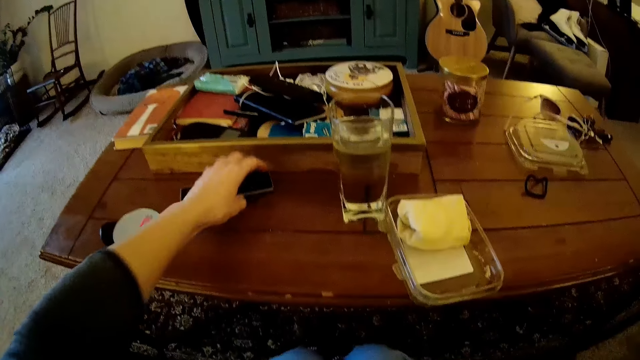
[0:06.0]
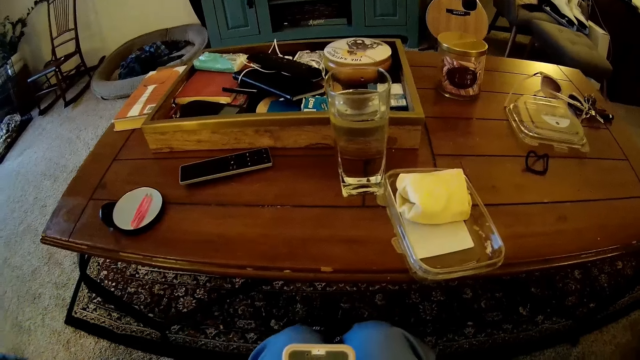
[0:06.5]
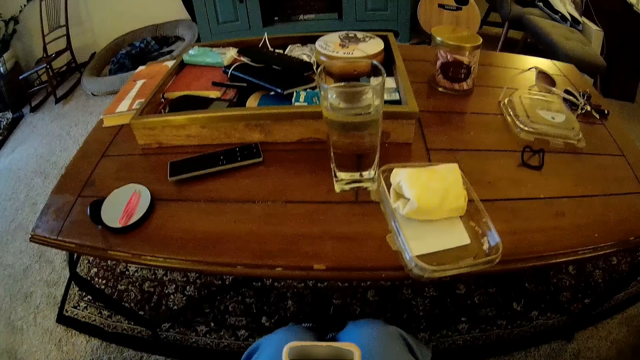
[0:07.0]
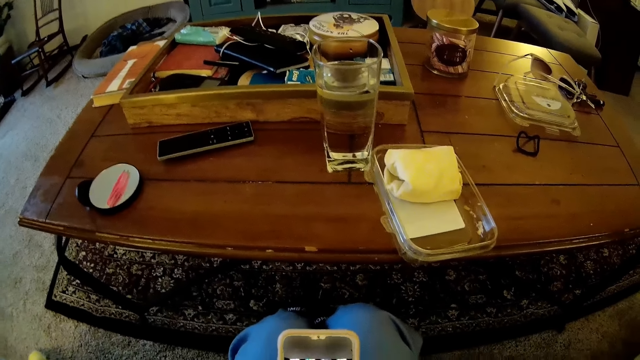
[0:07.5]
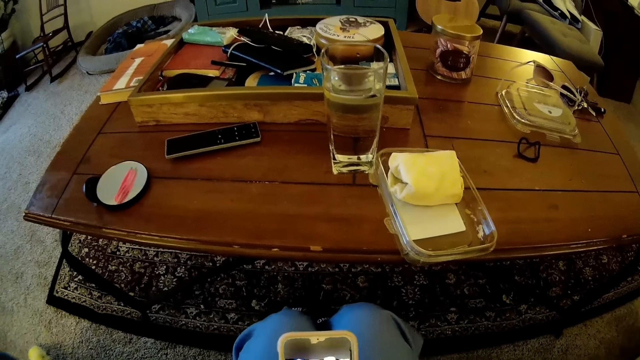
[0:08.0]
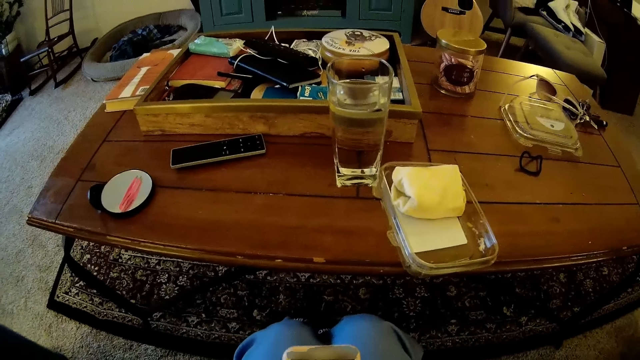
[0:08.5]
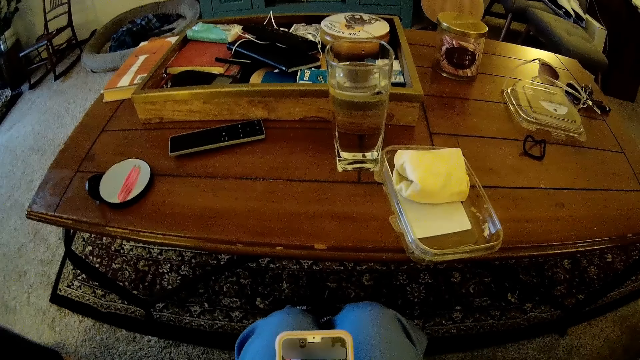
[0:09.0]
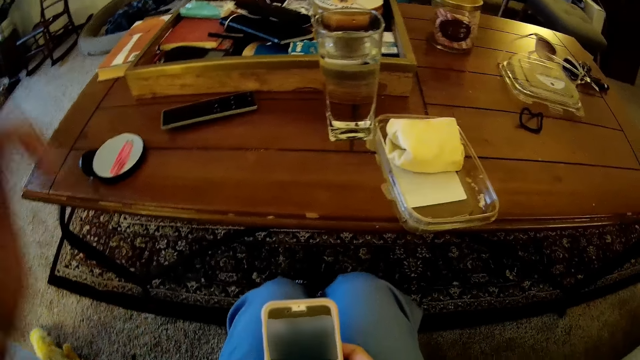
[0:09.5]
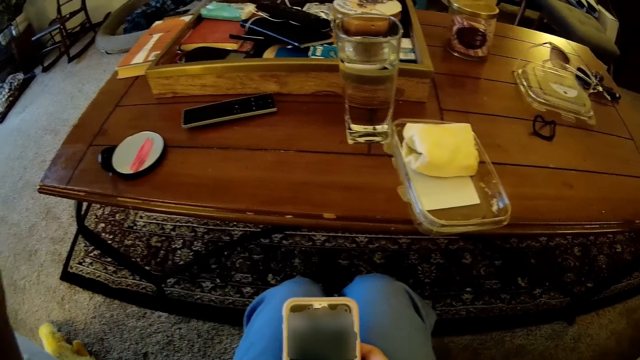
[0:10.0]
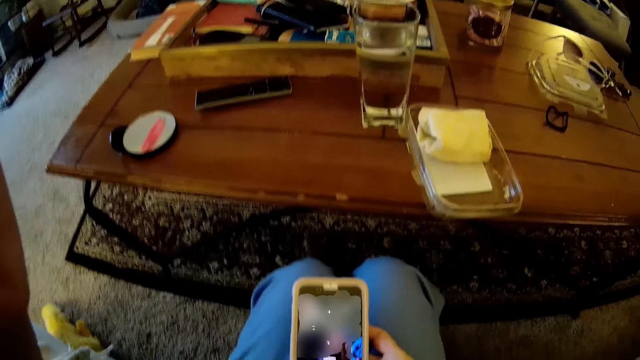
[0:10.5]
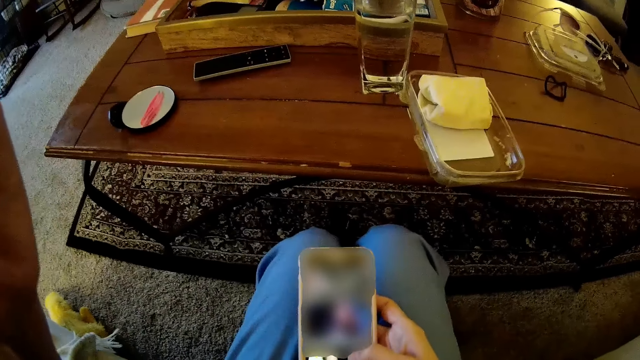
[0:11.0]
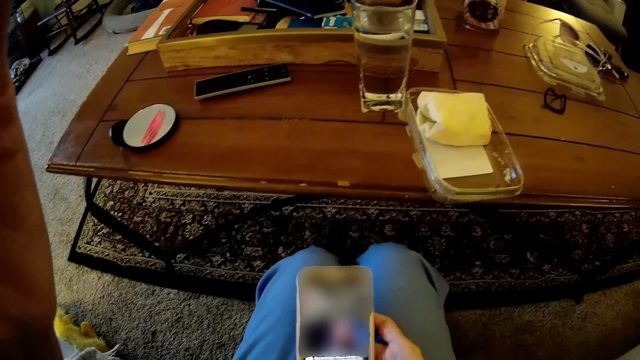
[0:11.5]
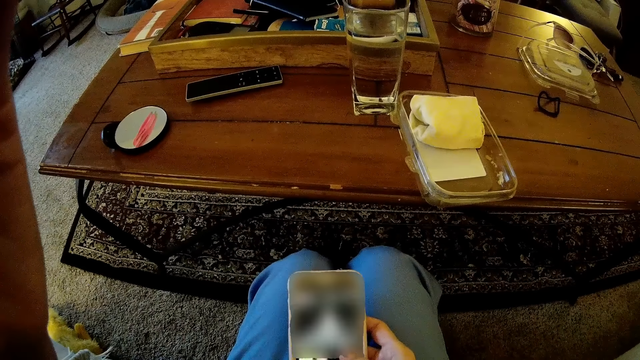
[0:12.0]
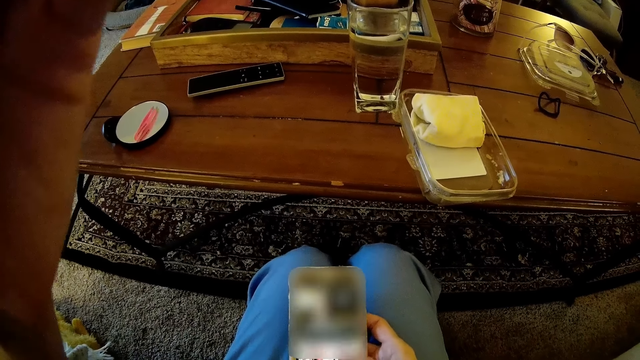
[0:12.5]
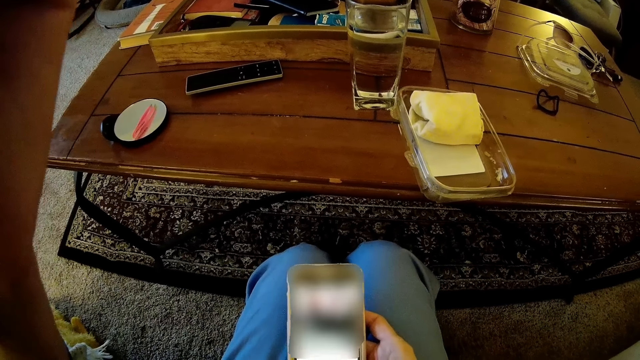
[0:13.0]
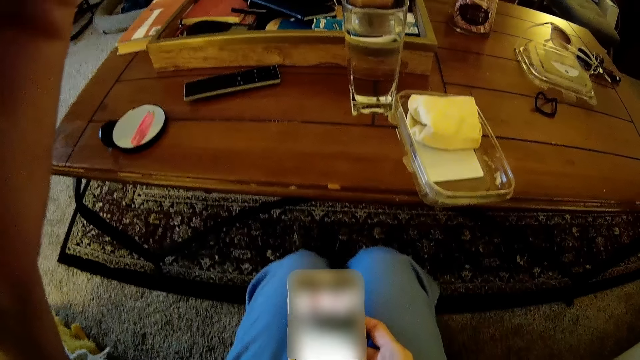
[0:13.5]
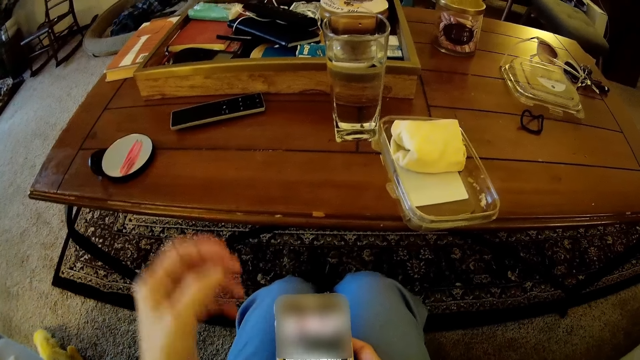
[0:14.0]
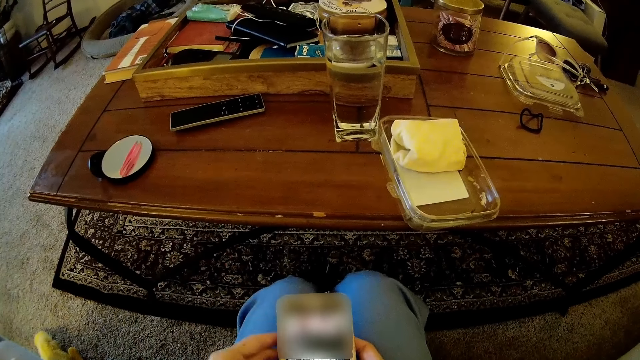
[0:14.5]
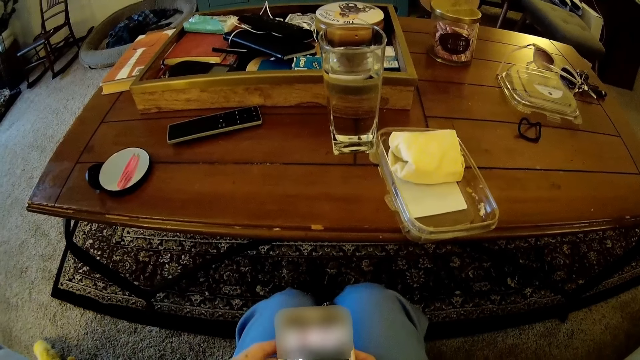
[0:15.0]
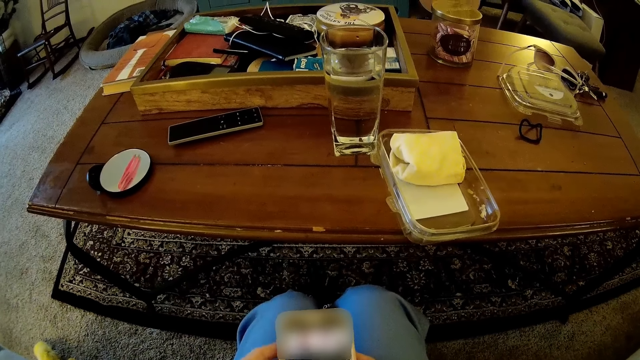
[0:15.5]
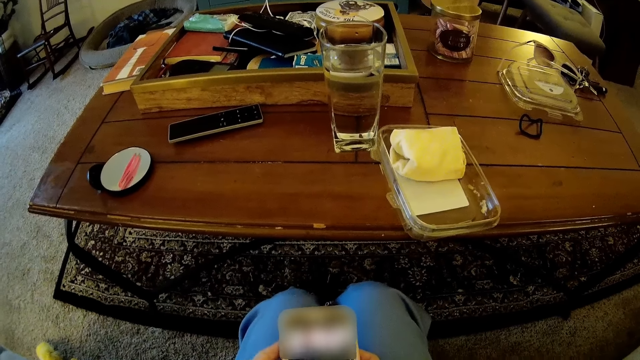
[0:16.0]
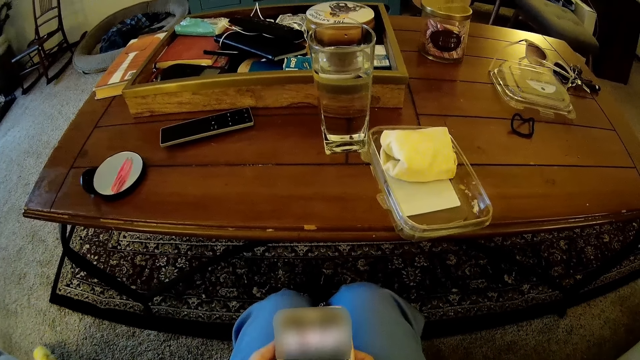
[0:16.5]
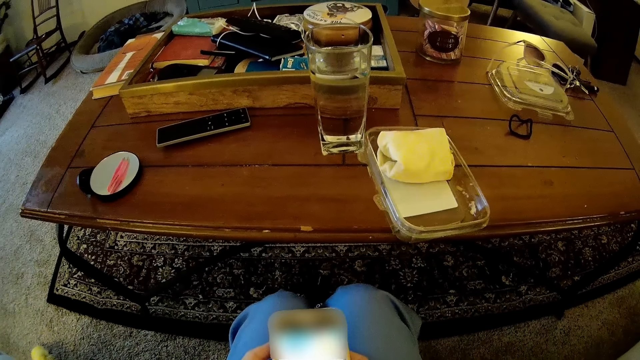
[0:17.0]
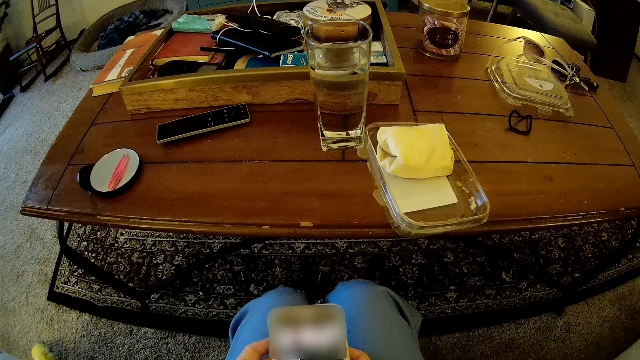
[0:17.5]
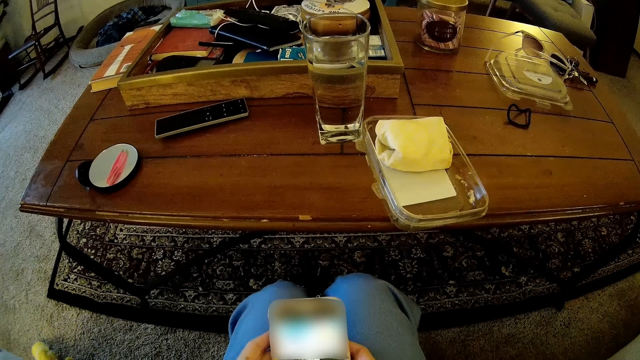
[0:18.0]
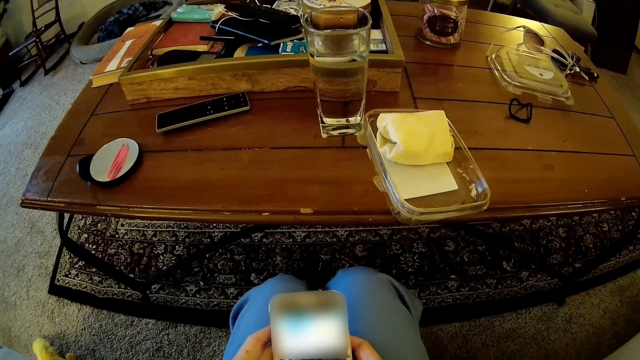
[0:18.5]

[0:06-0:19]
The camera wearer drops the remote control on the table. She adjusts her glasses with her left hand. She operates a mobile phone in her right hand. She touches something. She operates the mobile phone with both hands and holds the phone with the left hand.

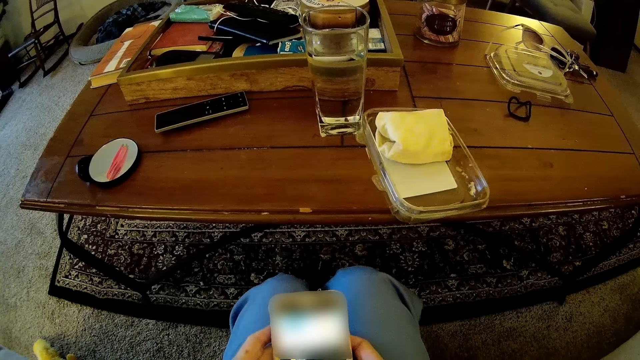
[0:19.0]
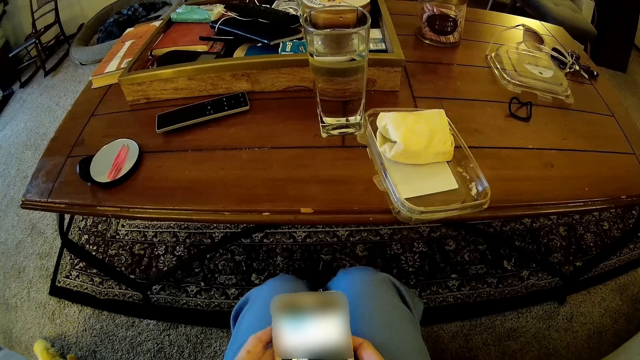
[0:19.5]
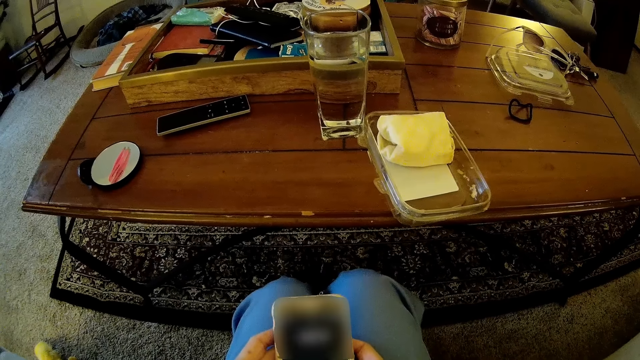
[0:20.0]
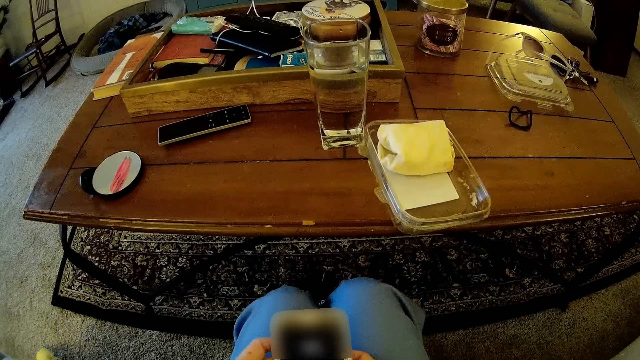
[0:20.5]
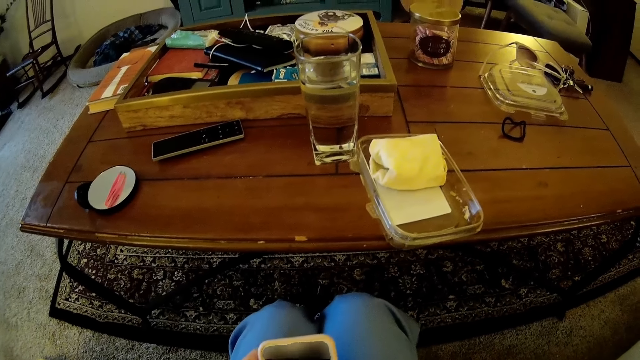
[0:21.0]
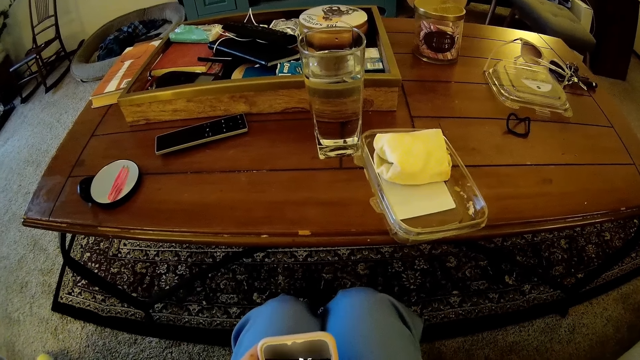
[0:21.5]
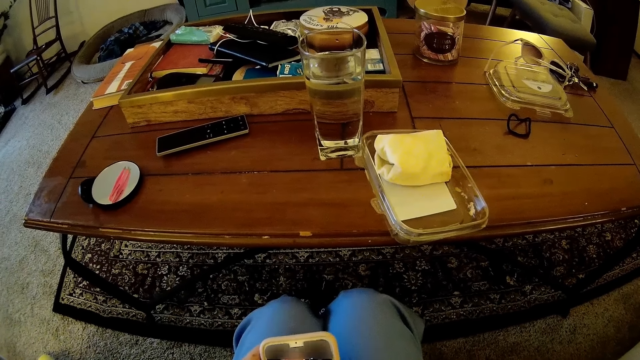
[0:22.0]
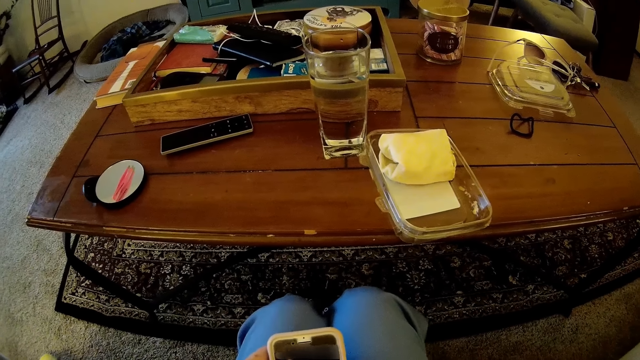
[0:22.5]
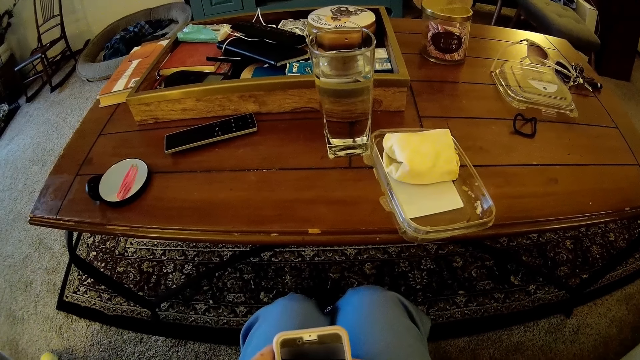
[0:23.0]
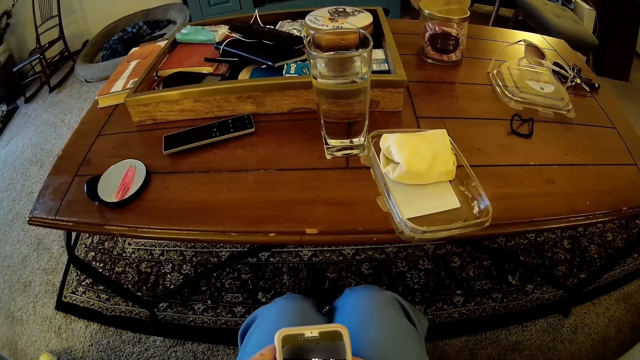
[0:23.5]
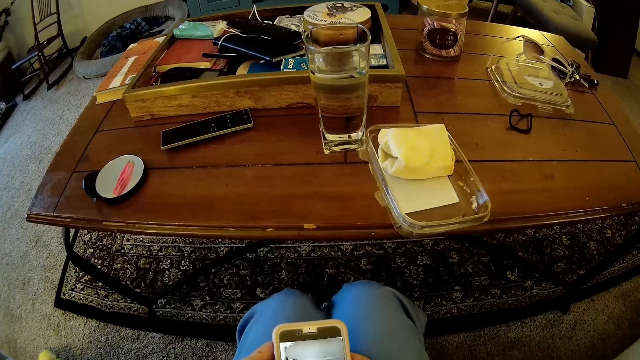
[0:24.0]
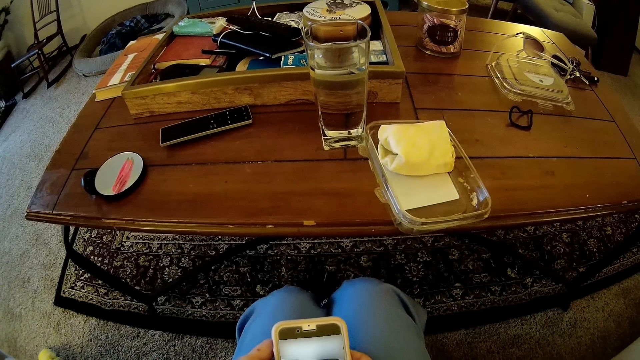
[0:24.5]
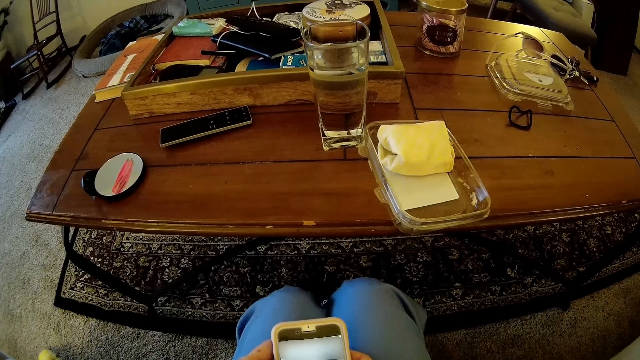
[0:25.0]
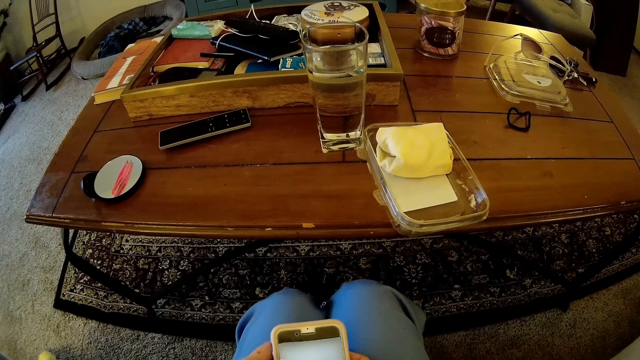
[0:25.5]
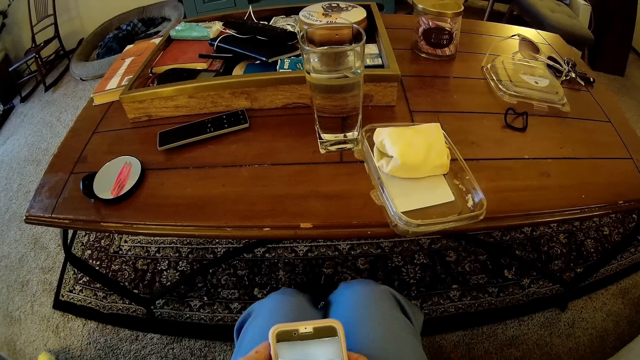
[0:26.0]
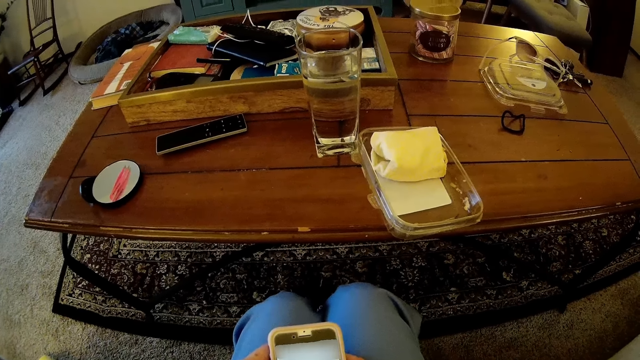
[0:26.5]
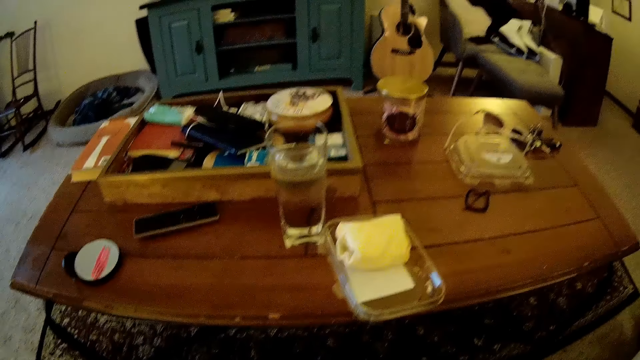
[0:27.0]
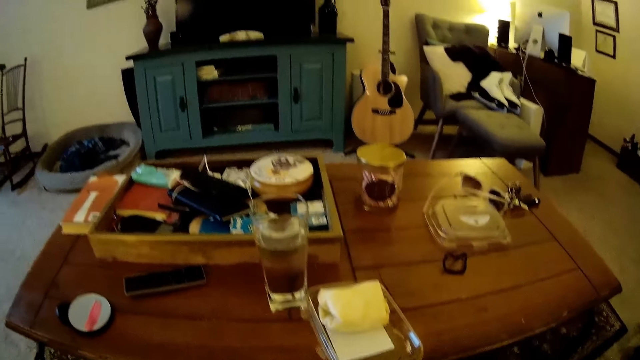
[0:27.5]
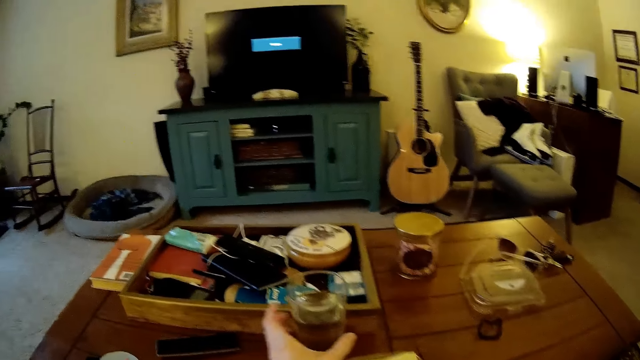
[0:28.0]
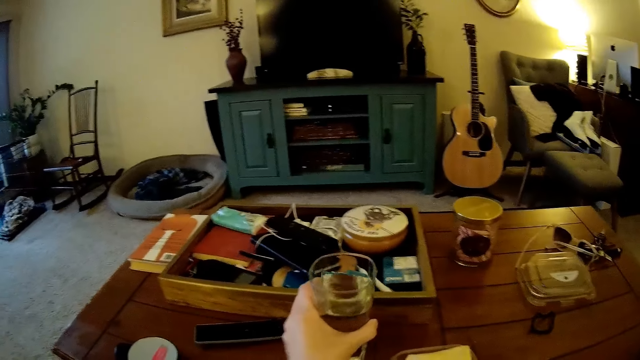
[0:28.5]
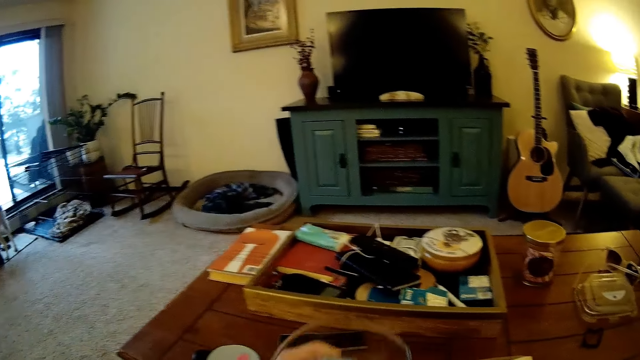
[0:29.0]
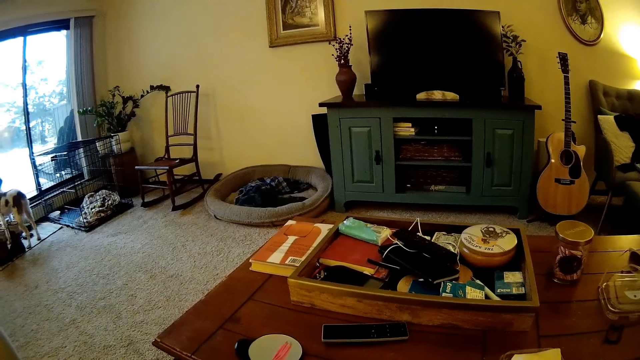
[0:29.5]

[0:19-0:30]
The camera wearer stares at the television. She picks up a cup from the table with her left hand. She drinks from the cup in her left hand.
